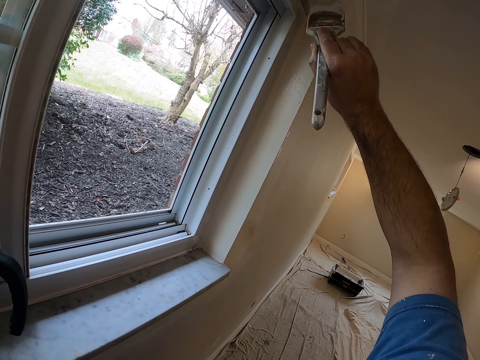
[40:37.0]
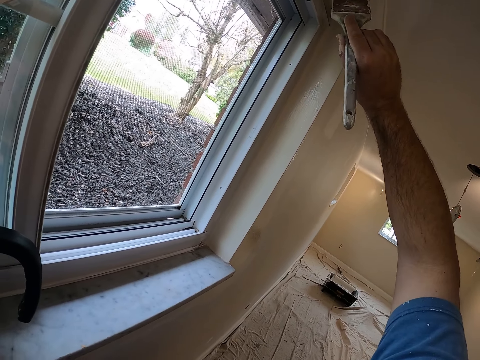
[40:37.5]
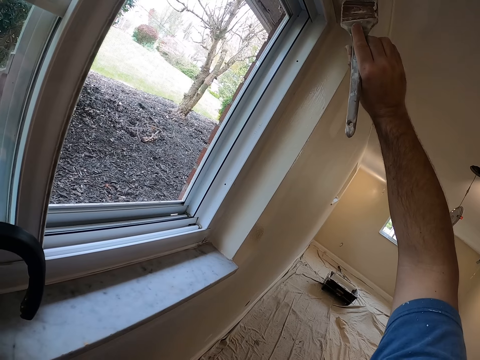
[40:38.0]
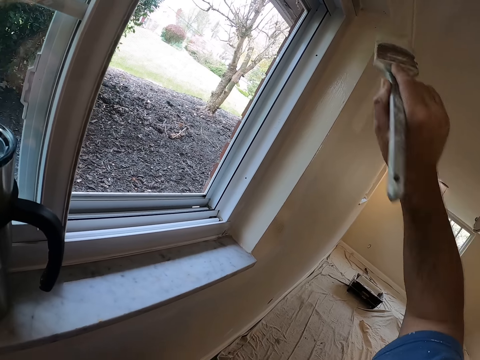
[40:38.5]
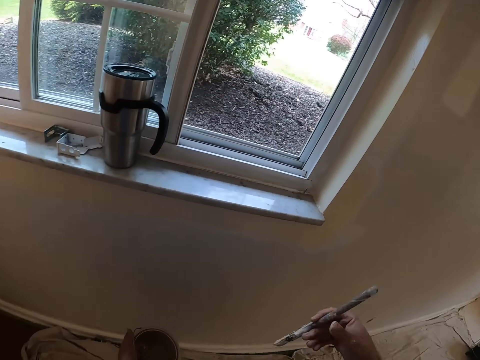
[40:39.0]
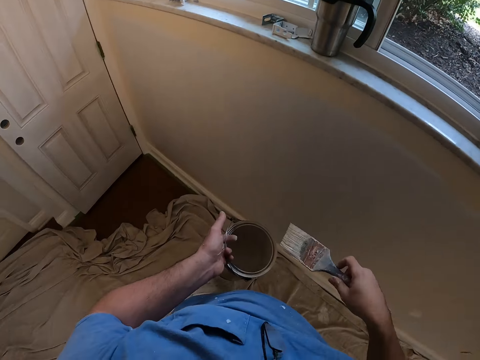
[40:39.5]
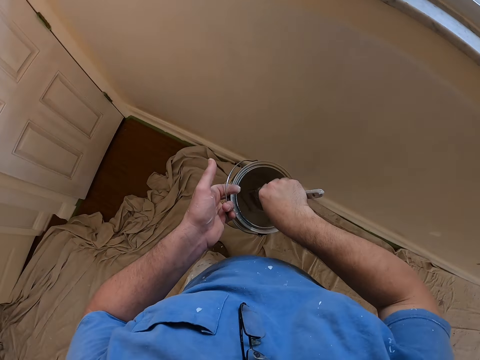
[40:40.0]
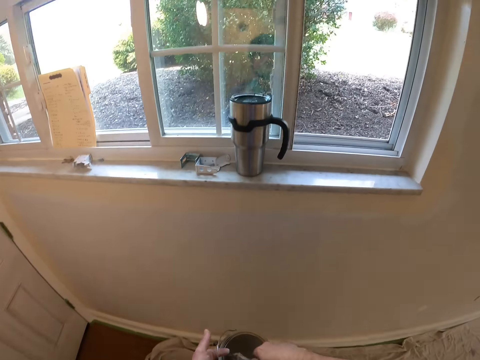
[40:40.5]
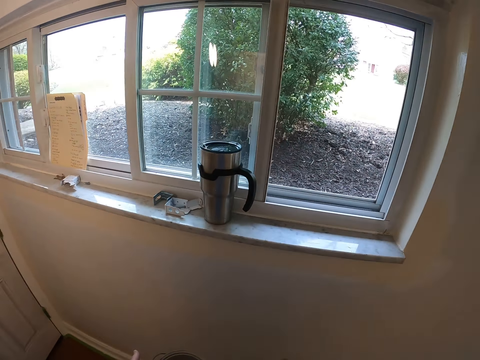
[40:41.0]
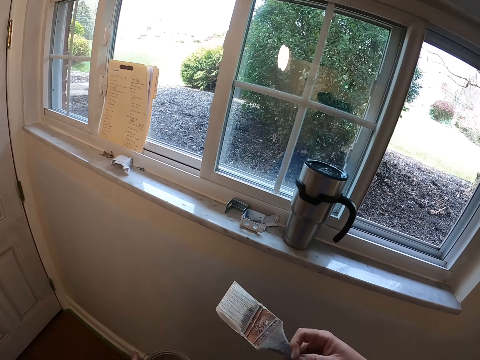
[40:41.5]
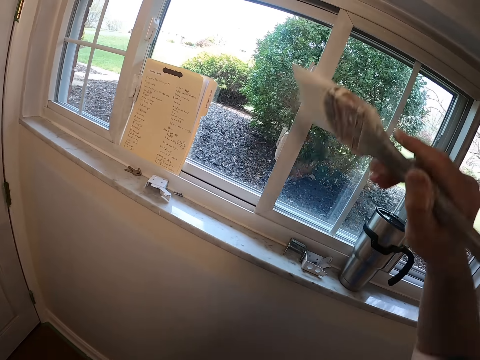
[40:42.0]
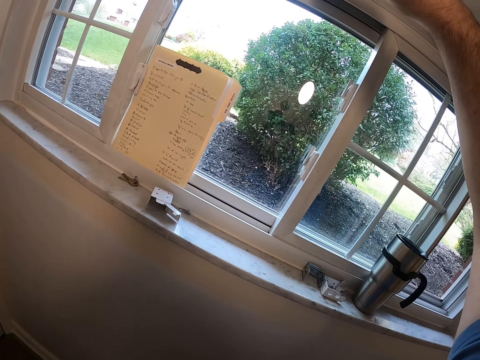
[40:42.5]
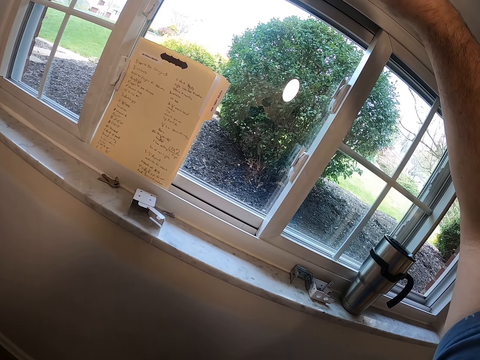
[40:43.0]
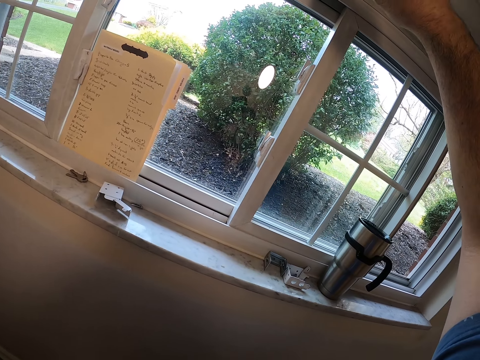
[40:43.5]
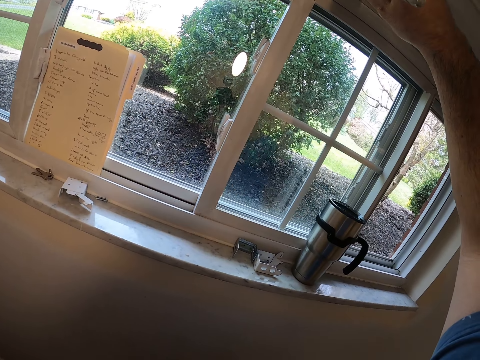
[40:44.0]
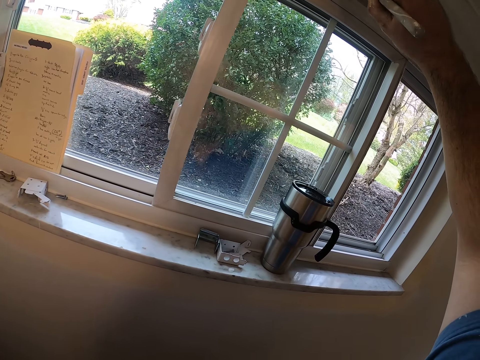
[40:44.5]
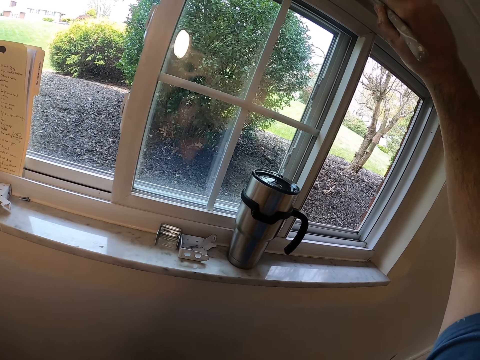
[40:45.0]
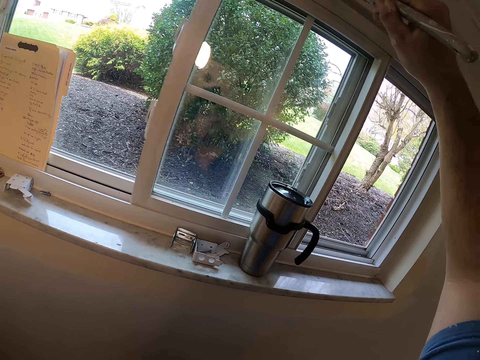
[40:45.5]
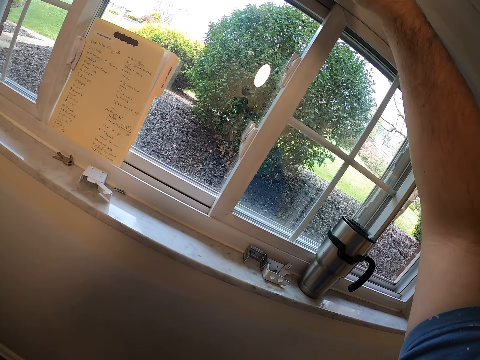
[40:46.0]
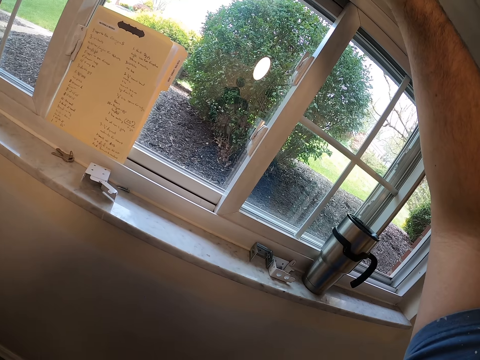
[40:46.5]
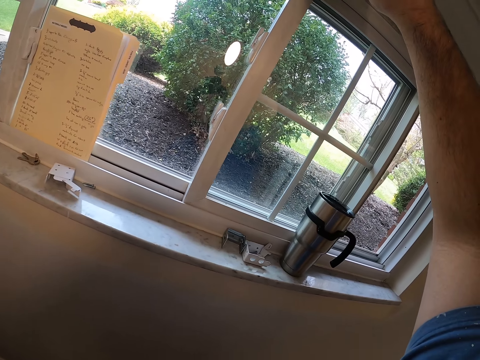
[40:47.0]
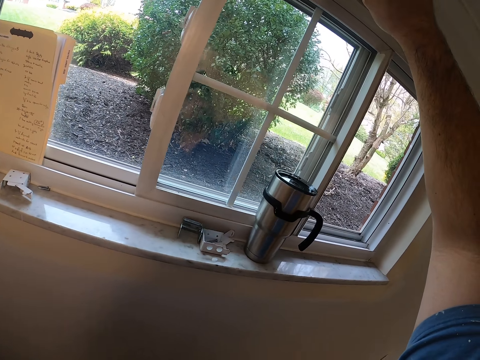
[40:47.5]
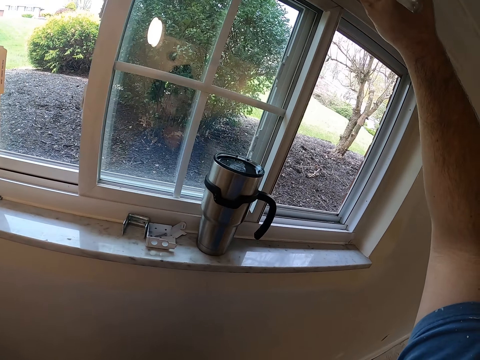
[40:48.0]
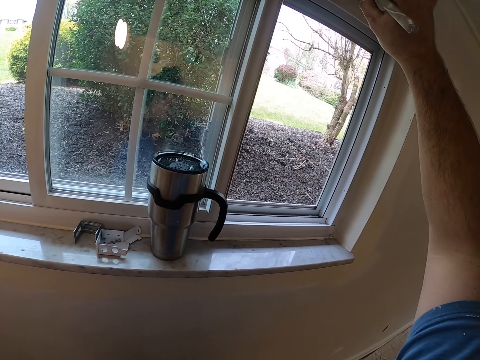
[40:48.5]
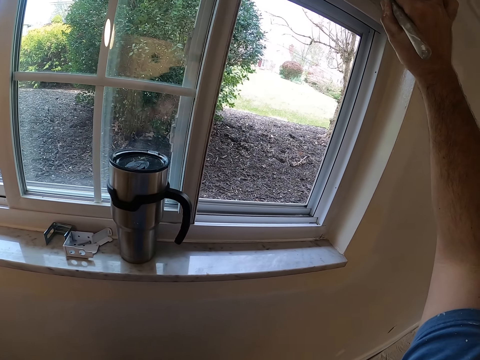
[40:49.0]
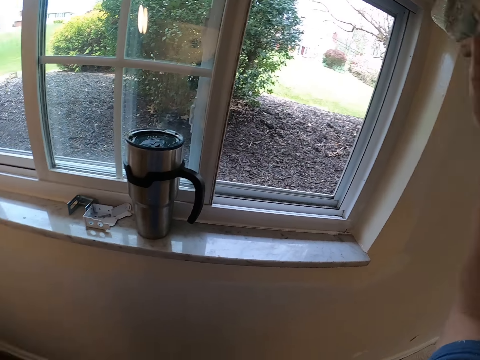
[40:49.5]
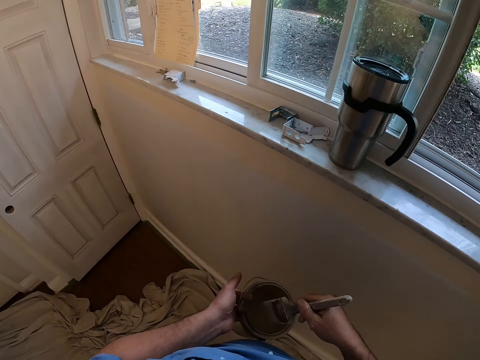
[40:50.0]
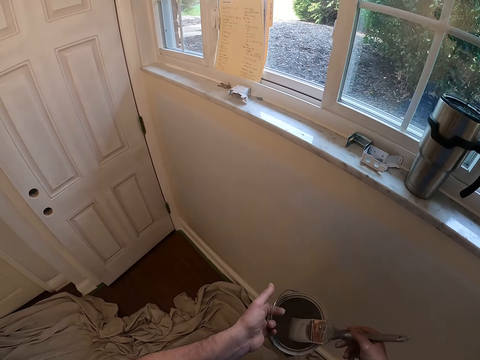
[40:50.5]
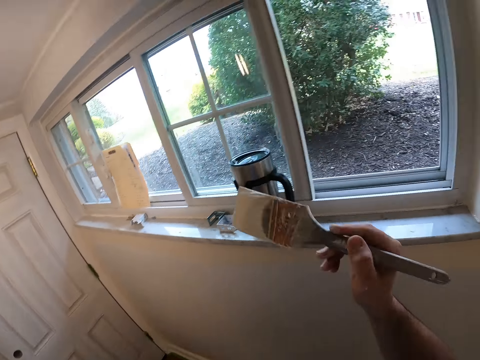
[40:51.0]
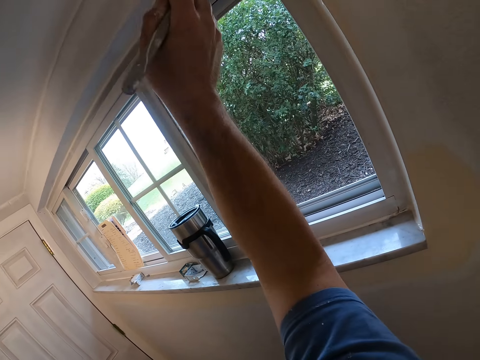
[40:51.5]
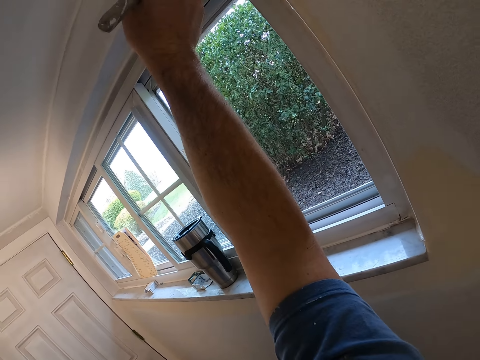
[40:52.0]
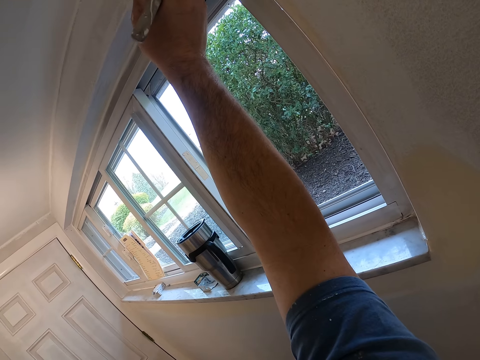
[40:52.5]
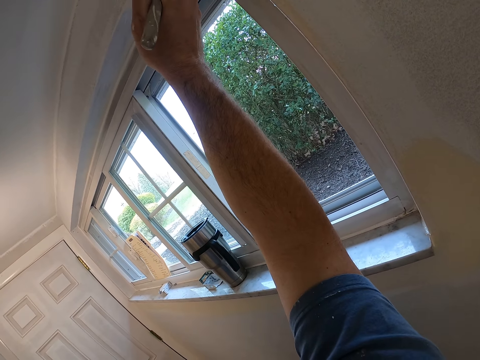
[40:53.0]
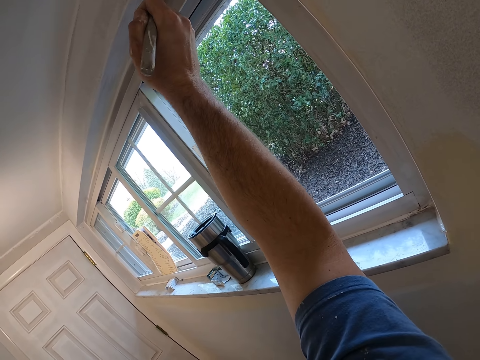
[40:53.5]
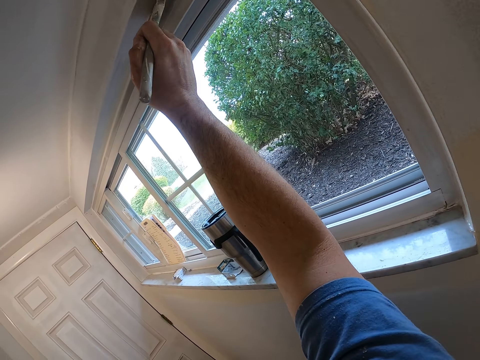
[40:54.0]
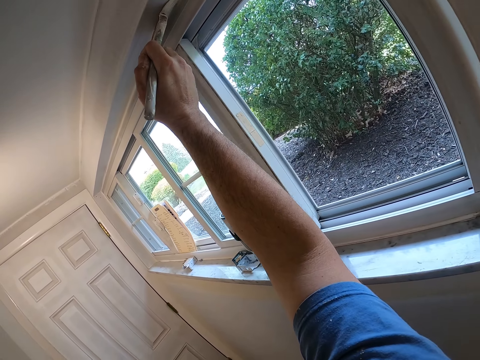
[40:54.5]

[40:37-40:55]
The camera wearer dips the paint brush in his right hand into the paint container in his left hand. He paints the edge of the wall with the paint brush in his right hand. He dips the paint brush in his right hand into the paint container in his left hand. He paints the edge of the wall with the paint brush in his right hand.

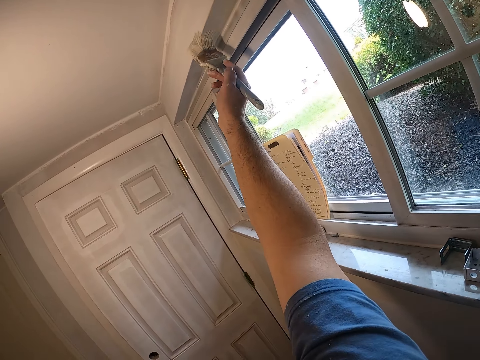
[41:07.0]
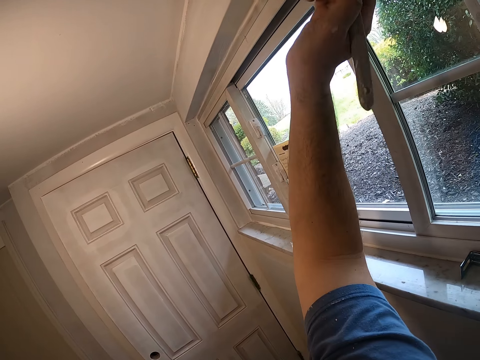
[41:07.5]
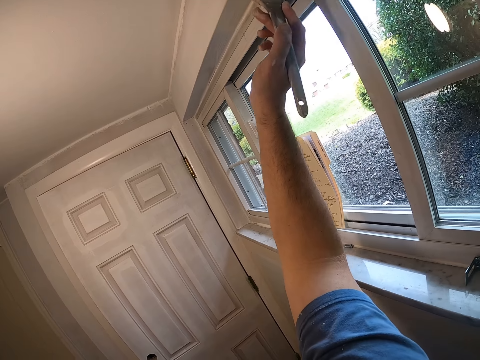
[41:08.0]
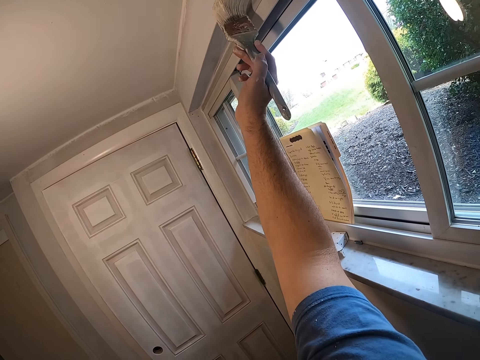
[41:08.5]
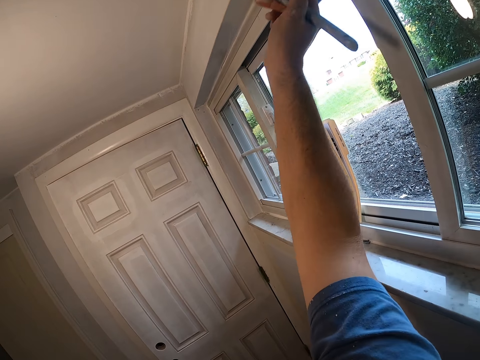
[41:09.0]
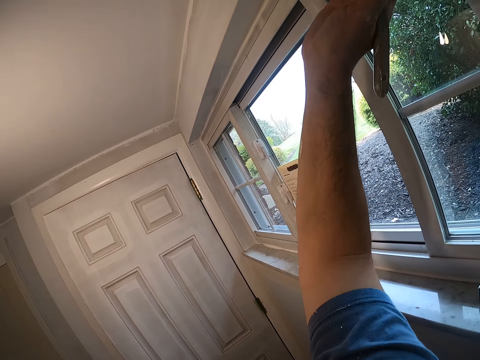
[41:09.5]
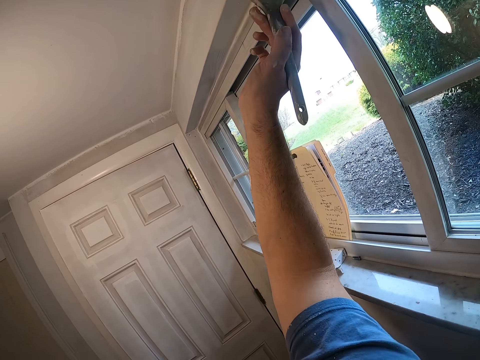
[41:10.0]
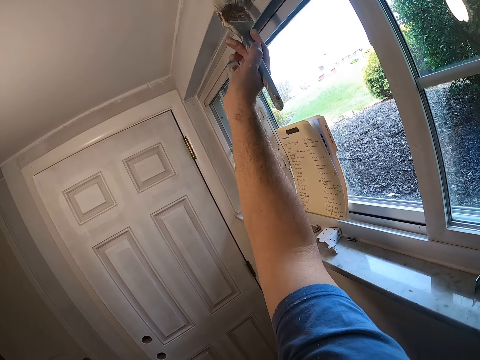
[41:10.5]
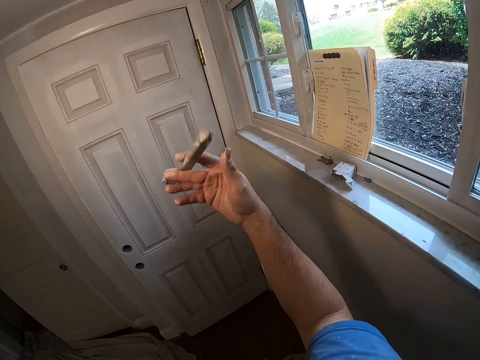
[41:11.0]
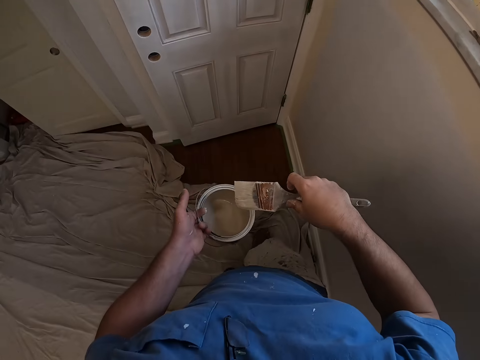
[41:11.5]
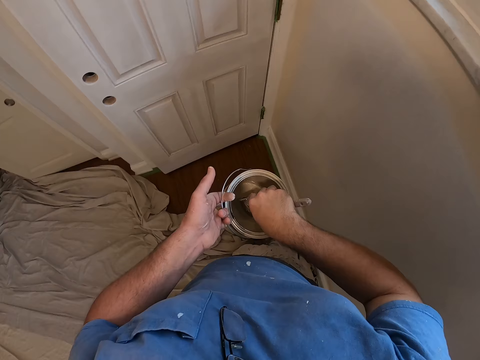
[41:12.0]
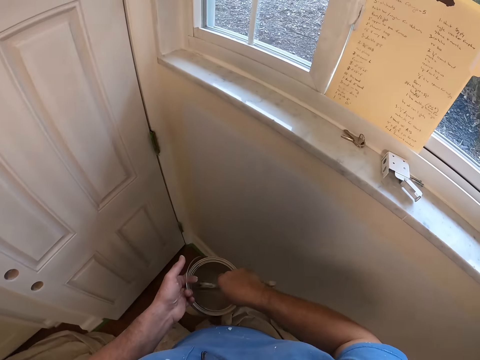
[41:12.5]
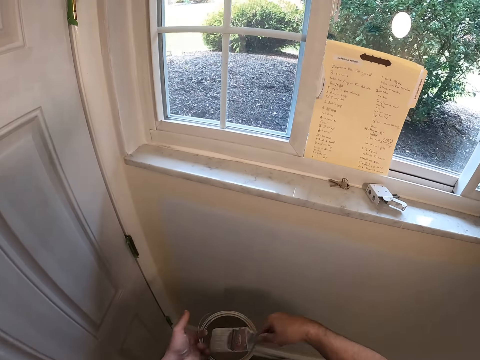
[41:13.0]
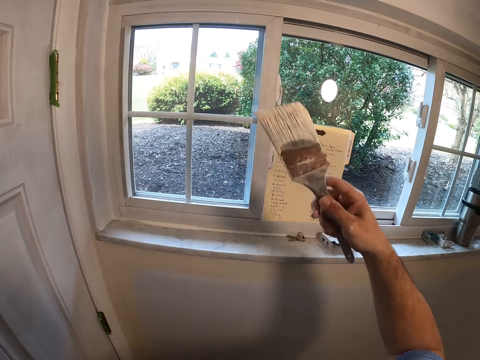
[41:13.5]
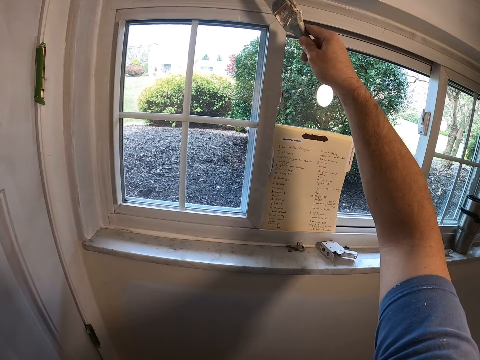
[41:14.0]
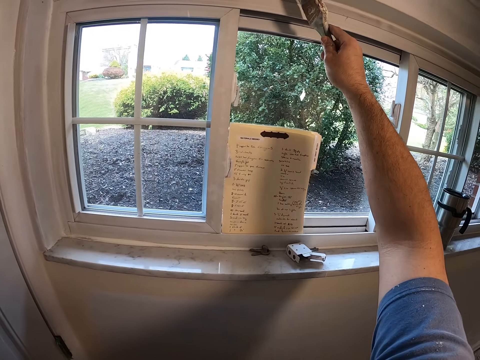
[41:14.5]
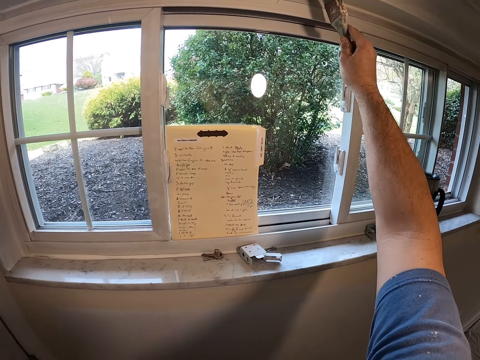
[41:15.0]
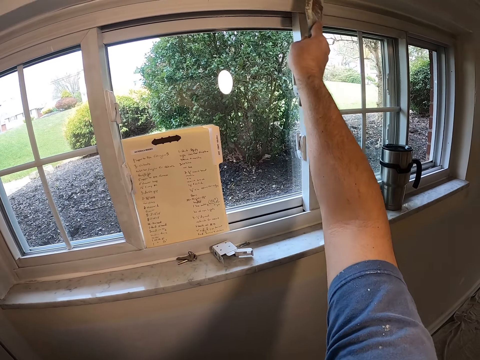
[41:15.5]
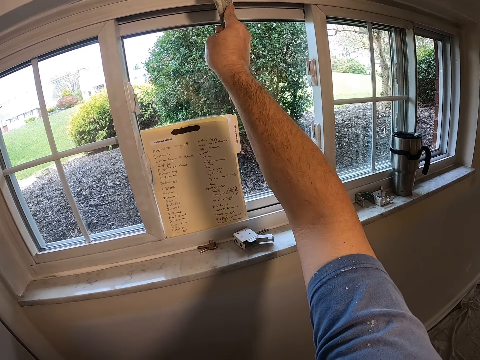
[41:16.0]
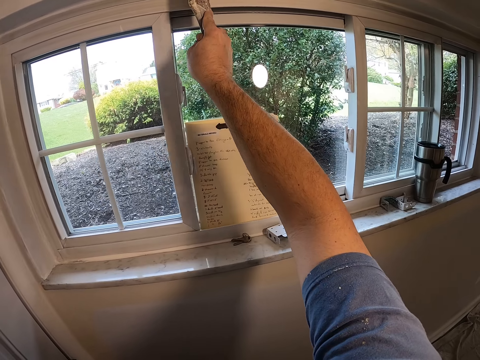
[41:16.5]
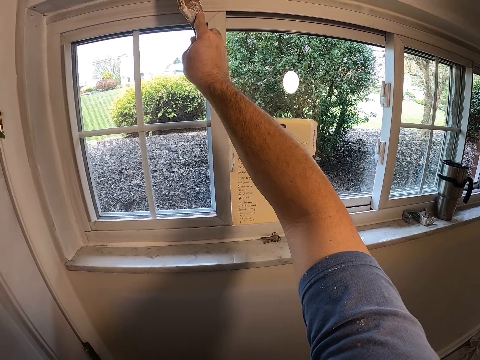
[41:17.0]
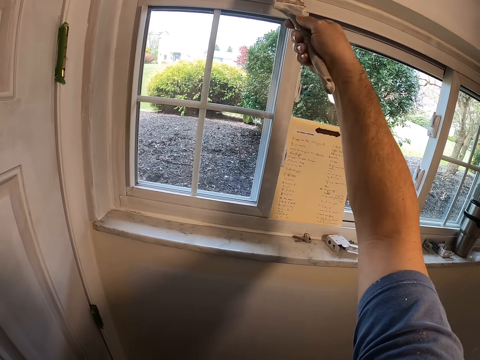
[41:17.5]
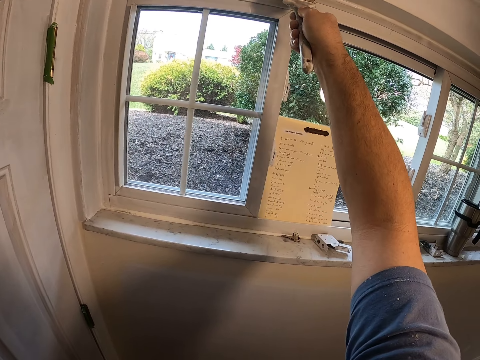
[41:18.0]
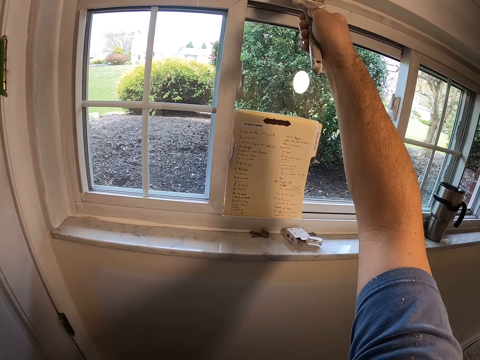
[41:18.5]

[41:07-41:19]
The camera wearer dips the paint brush in his right hand into the paint container in his left hand. He paints the edge of the wall with the paint brush in his right hand.
